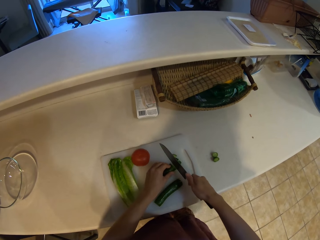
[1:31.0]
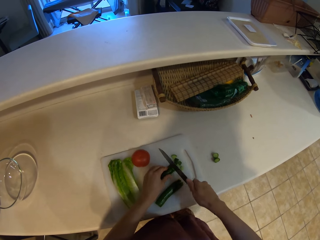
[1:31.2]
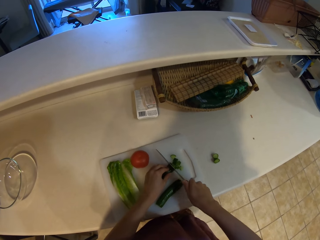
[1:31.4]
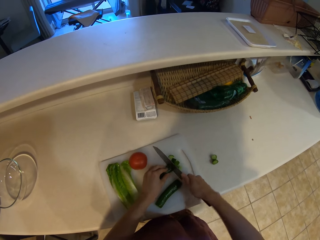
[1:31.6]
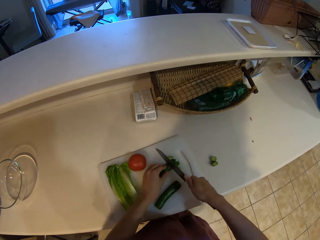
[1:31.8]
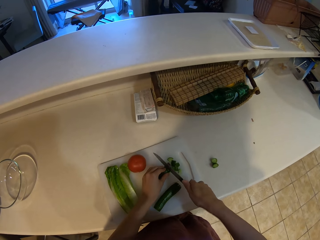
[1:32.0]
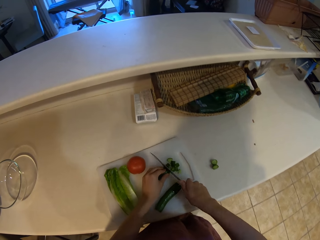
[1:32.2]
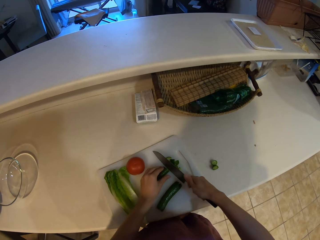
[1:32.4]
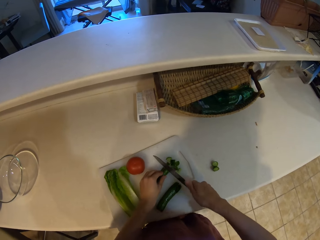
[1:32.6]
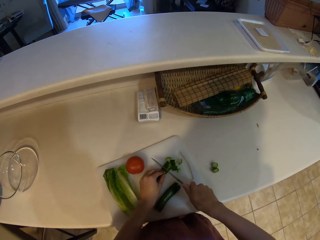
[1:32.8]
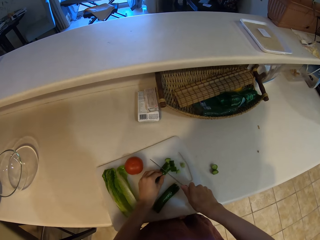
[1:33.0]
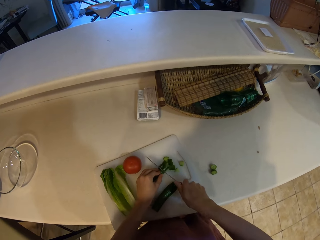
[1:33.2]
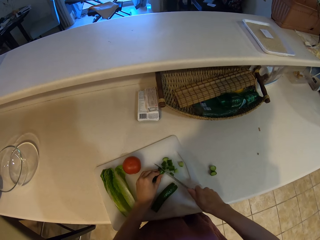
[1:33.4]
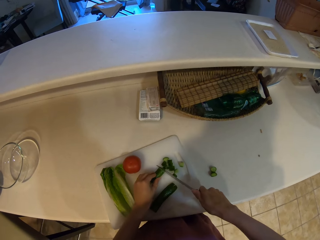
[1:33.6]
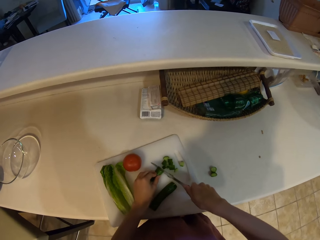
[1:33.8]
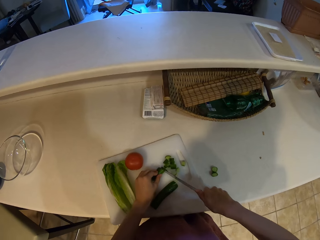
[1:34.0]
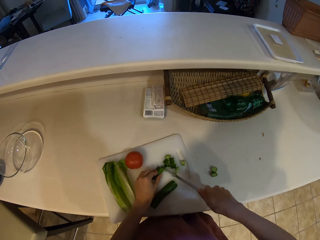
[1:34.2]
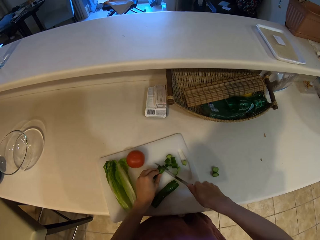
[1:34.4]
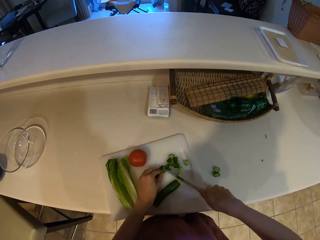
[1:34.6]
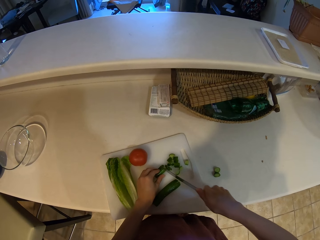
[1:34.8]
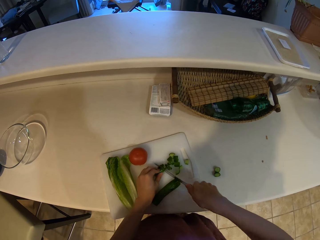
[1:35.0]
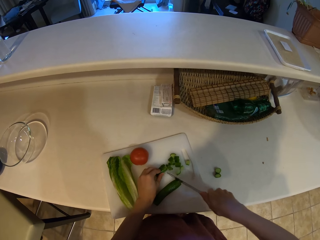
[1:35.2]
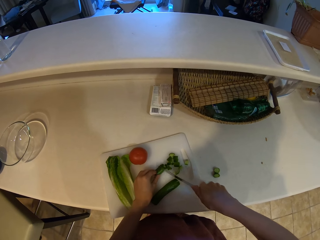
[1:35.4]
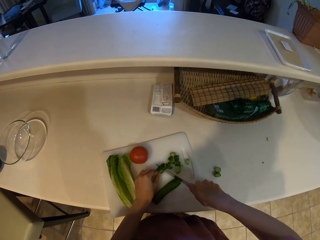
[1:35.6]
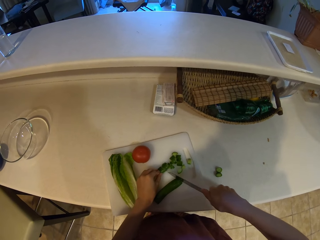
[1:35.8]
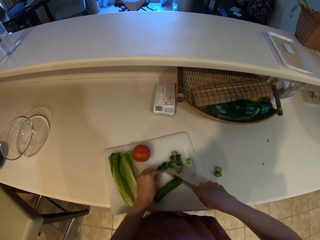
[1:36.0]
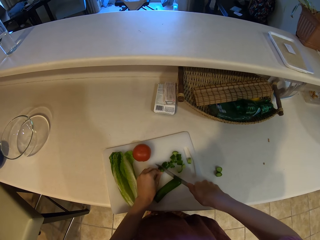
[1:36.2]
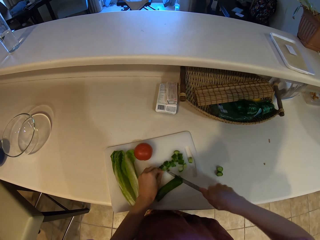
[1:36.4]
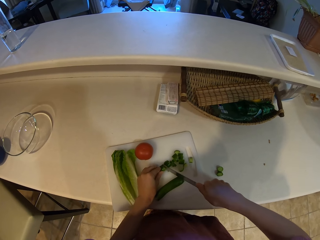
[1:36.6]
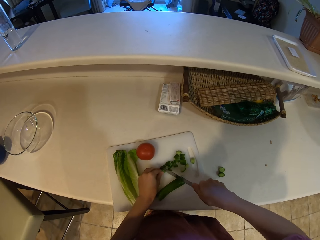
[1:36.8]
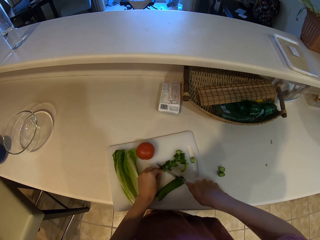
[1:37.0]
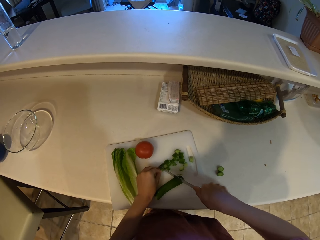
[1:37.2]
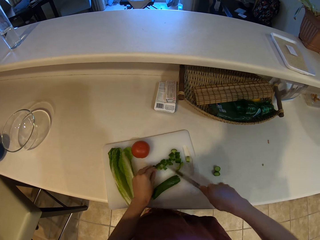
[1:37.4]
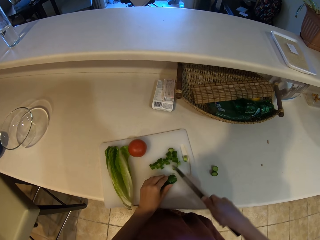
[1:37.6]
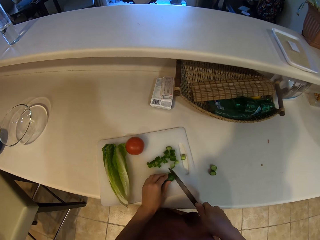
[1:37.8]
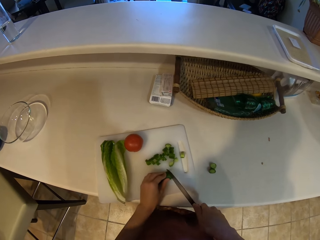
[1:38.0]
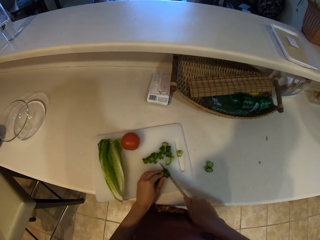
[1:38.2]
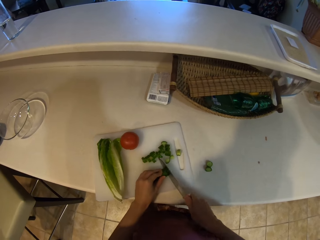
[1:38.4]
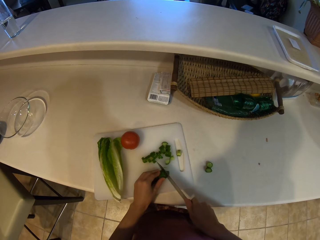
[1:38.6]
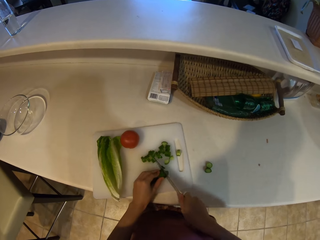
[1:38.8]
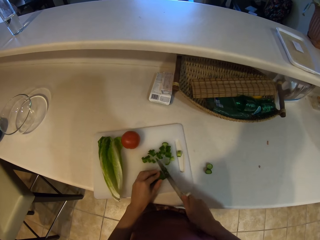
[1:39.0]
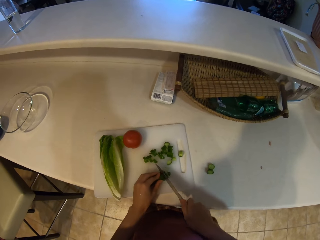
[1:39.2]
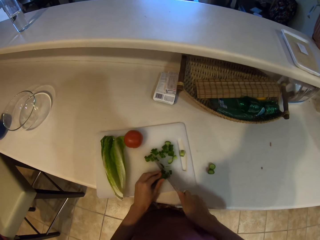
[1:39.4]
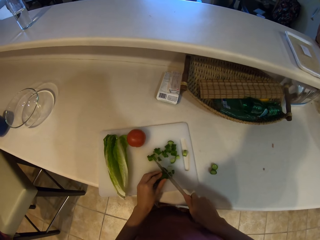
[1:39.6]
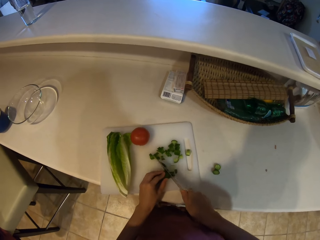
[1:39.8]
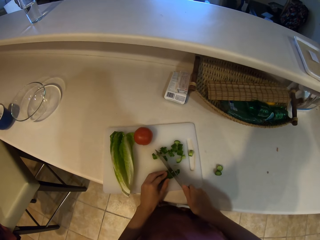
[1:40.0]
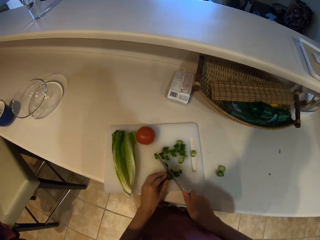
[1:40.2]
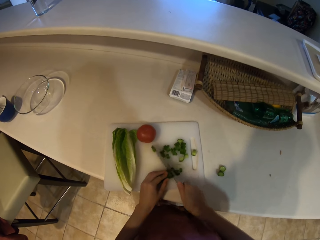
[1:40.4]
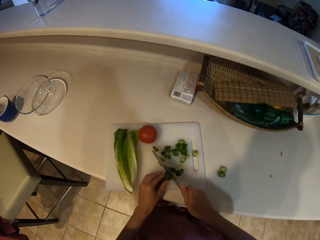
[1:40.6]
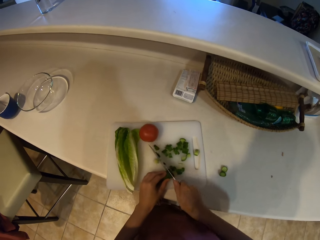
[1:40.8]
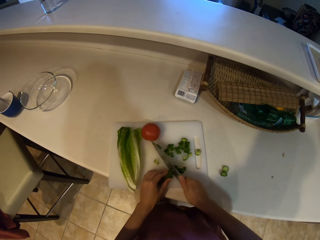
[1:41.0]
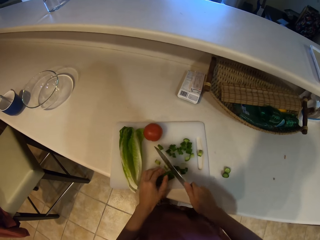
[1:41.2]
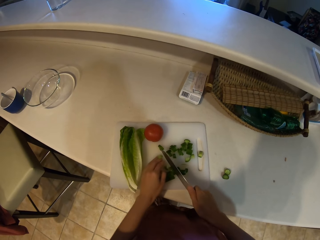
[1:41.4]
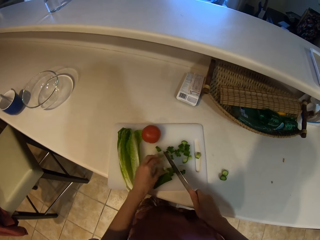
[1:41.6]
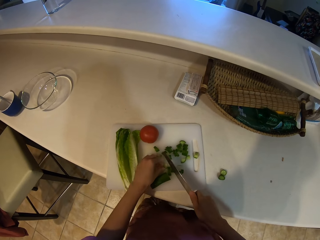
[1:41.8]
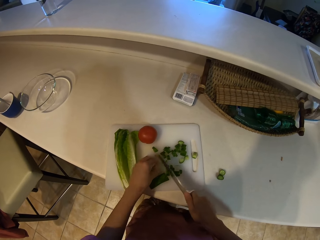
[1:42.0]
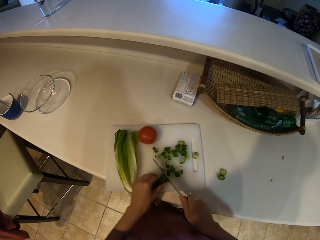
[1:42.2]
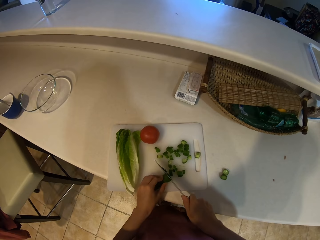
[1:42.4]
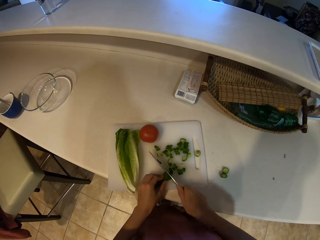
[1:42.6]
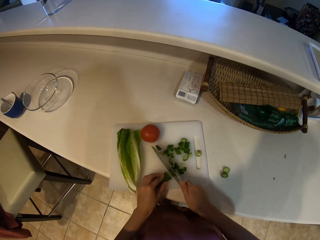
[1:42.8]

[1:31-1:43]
The camera wearer chops the cucumber into small pieces.

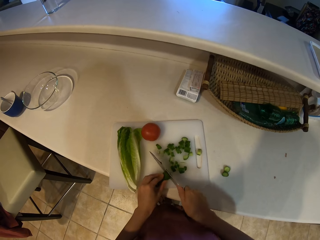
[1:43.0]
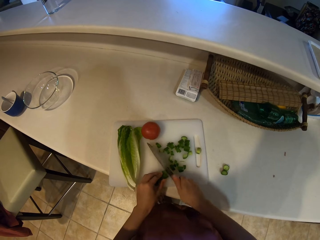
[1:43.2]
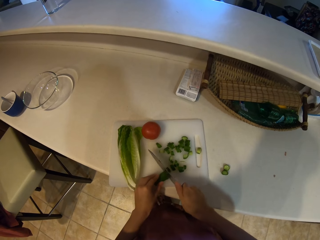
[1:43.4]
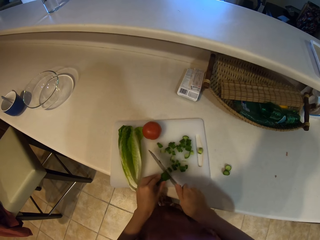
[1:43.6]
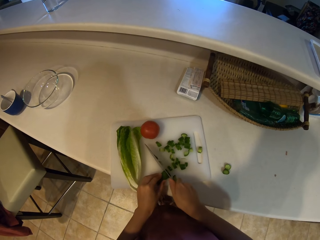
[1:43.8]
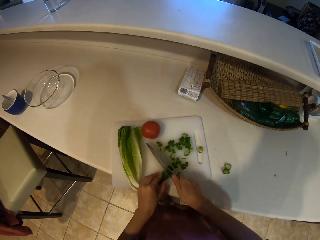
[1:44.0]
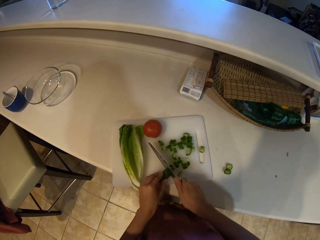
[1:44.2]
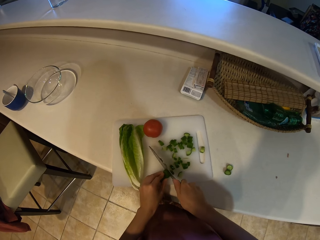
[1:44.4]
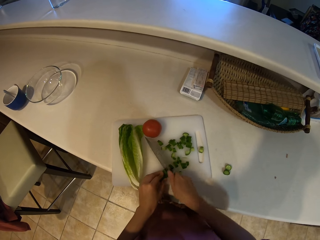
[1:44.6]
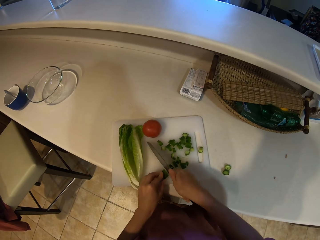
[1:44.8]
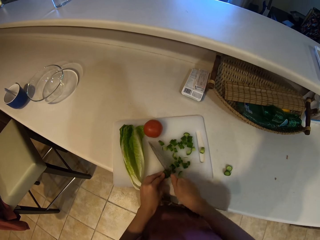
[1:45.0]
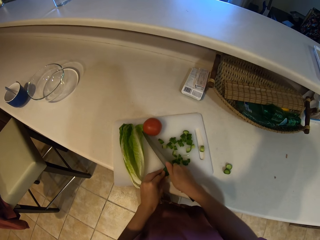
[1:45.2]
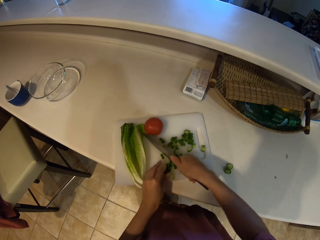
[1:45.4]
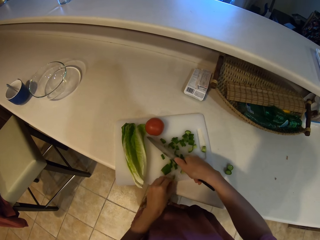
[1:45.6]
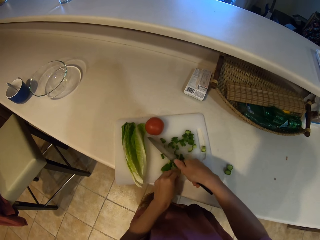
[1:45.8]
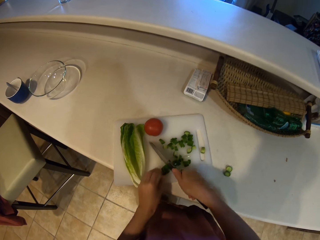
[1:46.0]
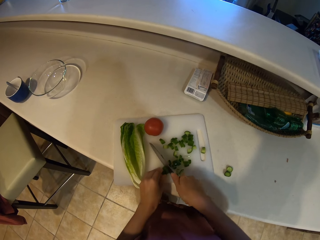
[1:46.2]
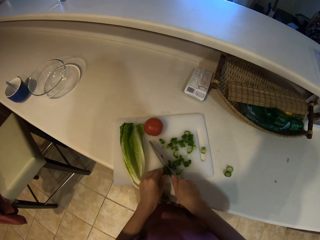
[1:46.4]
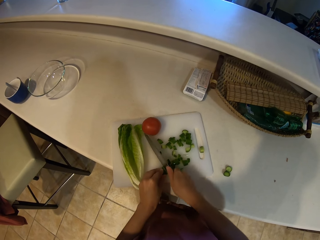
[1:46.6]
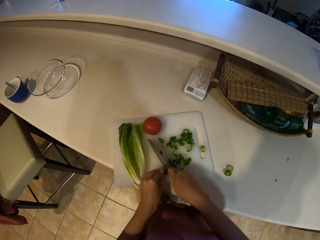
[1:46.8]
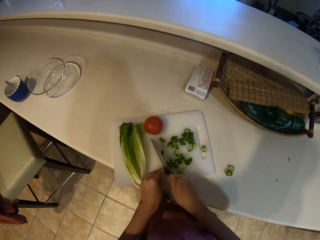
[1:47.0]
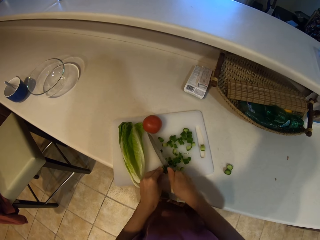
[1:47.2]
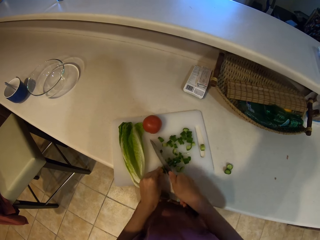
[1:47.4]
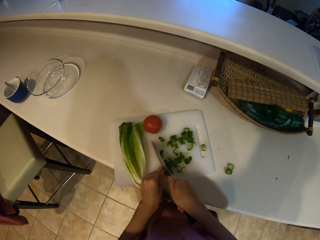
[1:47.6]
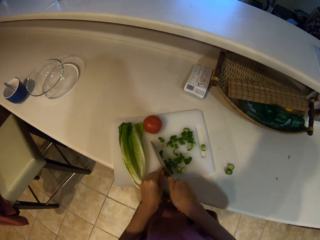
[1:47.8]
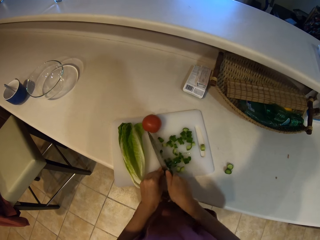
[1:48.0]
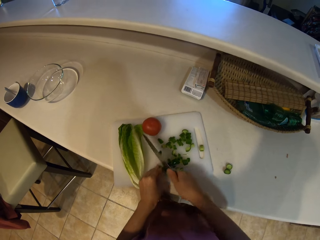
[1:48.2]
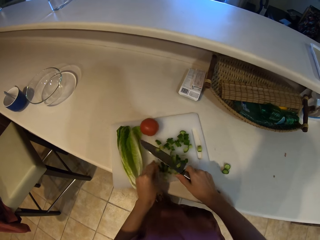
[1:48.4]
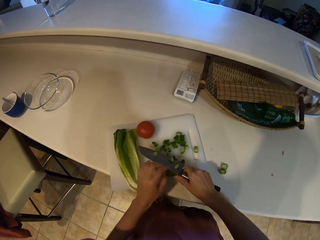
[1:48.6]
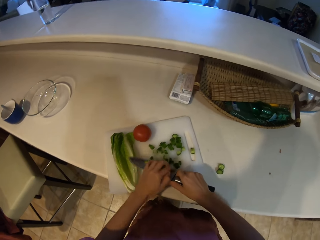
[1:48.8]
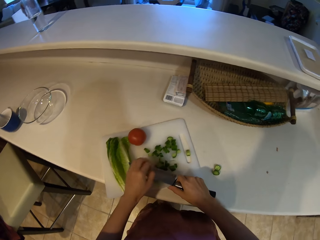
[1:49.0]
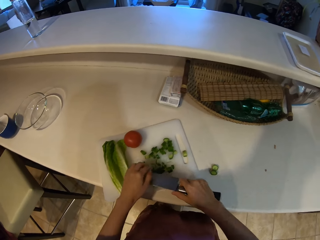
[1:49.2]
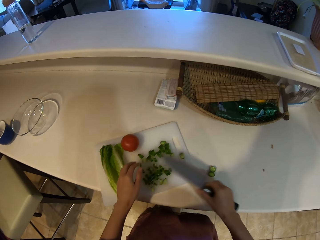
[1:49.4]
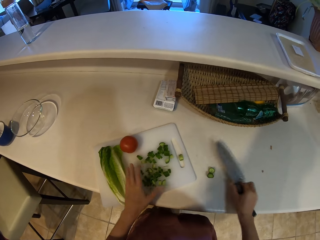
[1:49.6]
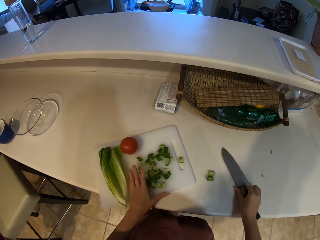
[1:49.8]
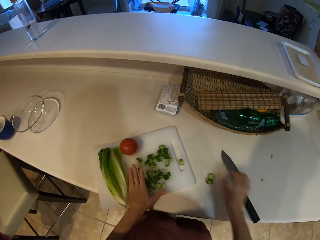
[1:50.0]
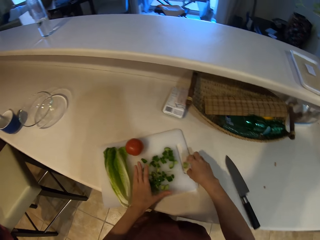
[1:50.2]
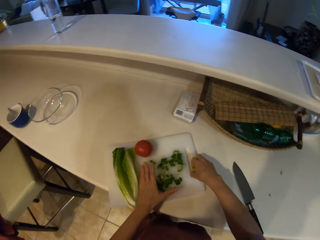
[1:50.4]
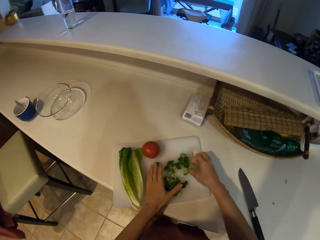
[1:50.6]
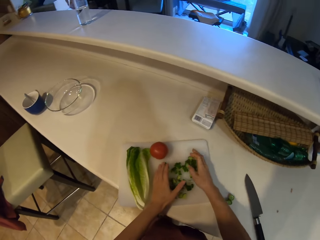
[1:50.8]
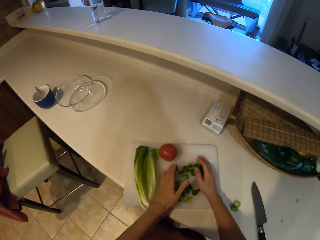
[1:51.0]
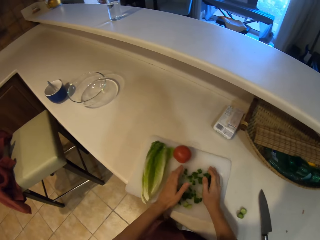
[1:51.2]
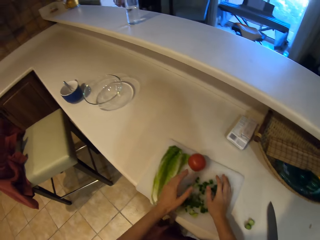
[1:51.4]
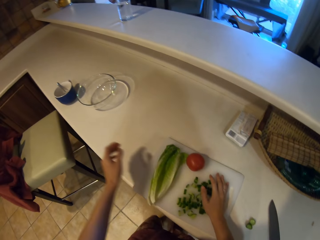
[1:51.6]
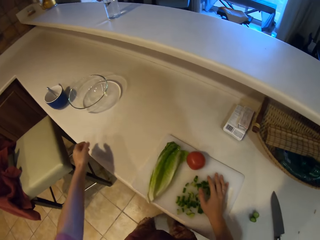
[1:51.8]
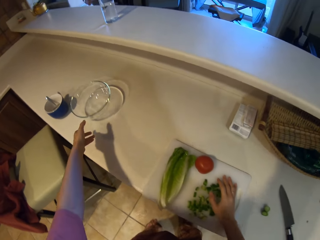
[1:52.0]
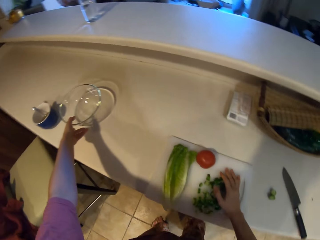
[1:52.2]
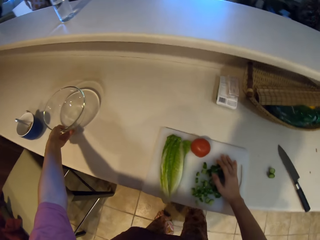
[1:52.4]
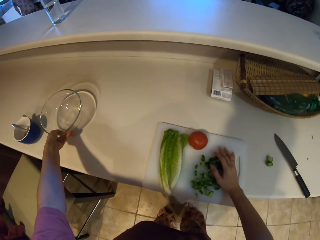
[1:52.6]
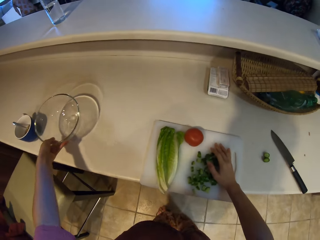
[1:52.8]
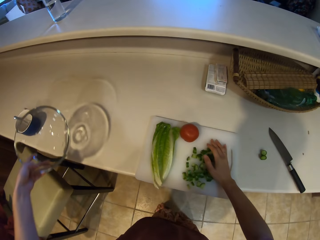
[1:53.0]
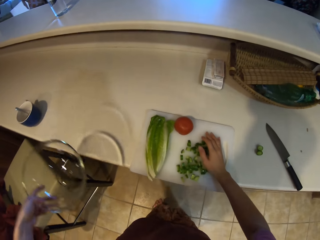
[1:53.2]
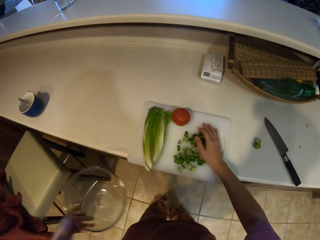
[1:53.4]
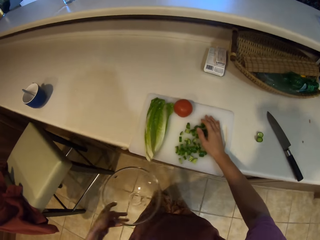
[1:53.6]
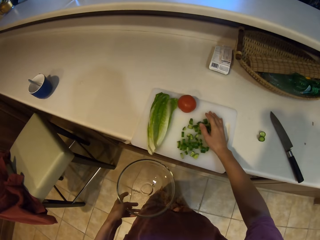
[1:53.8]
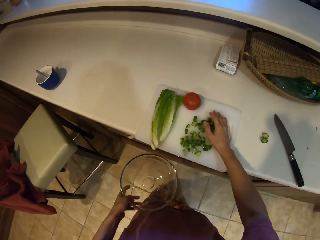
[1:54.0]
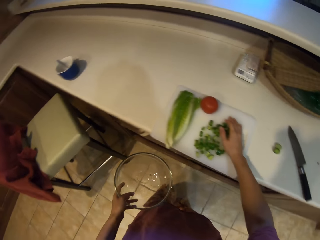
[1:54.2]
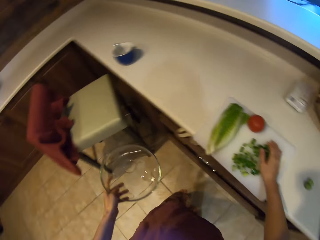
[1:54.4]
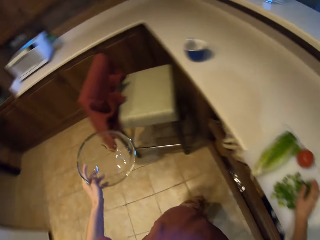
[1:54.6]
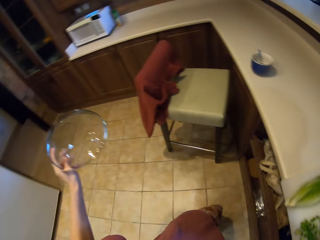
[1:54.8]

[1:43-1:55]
The camera wearer removes the cucumber pieces from the knife. They place the knife on the countertop. They pick up a bowl. They hold the plate.
